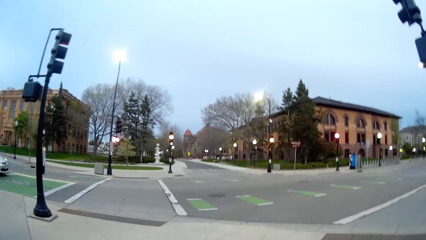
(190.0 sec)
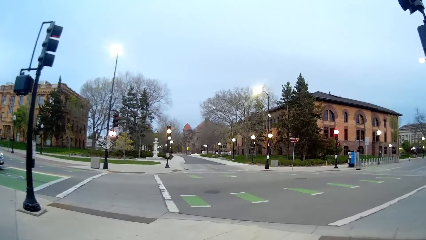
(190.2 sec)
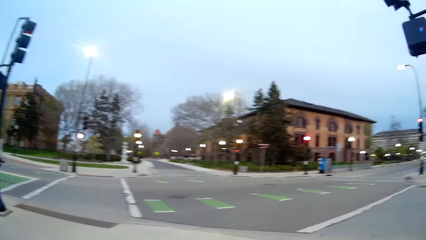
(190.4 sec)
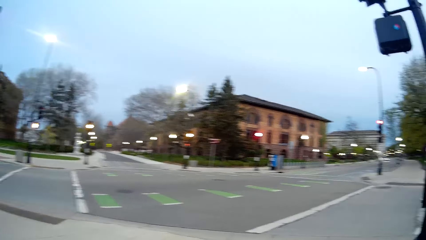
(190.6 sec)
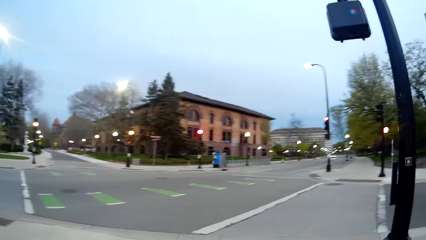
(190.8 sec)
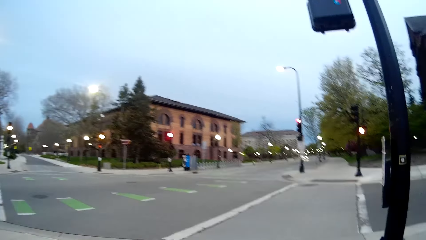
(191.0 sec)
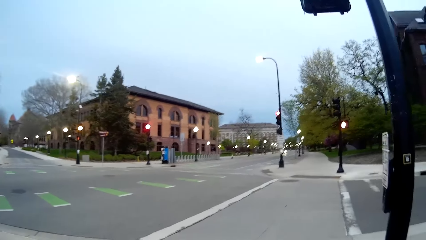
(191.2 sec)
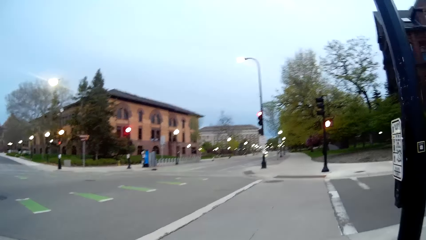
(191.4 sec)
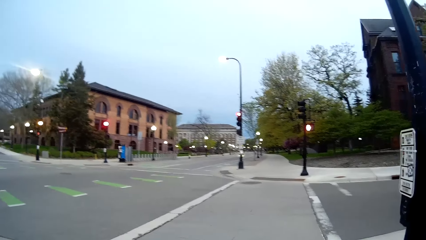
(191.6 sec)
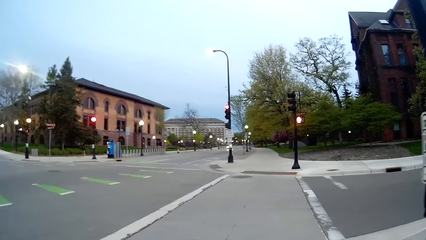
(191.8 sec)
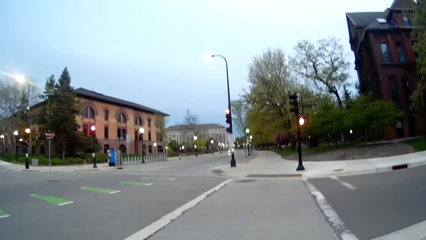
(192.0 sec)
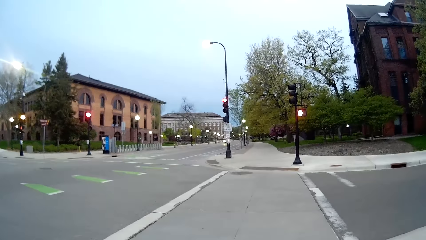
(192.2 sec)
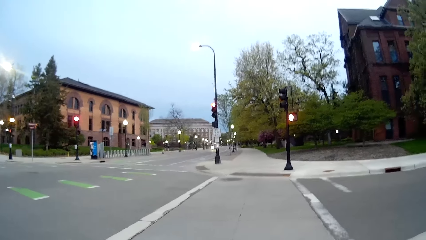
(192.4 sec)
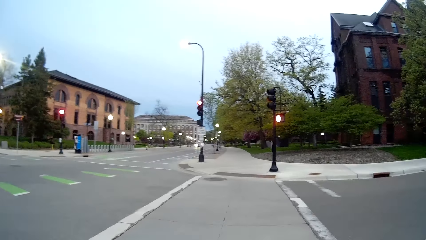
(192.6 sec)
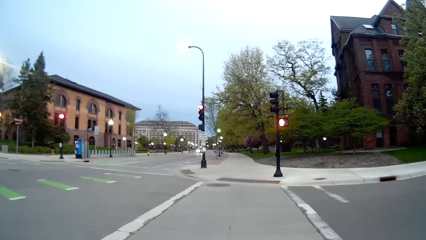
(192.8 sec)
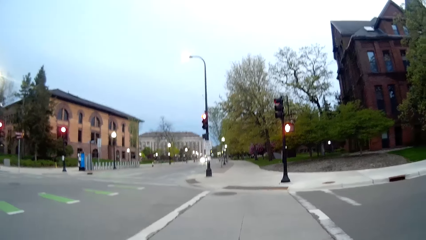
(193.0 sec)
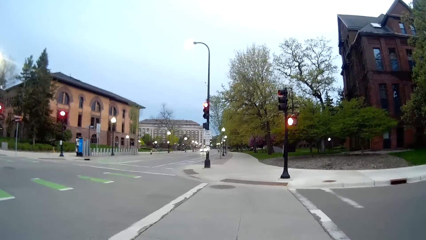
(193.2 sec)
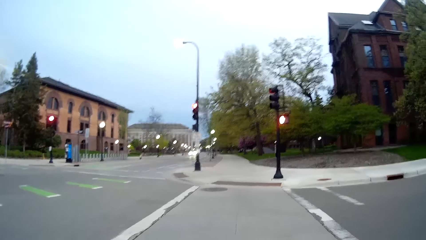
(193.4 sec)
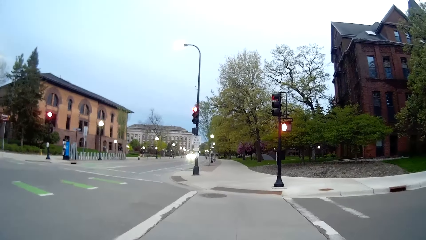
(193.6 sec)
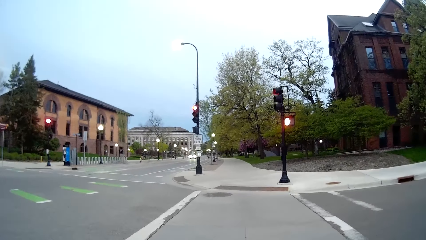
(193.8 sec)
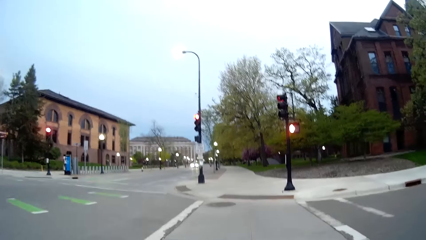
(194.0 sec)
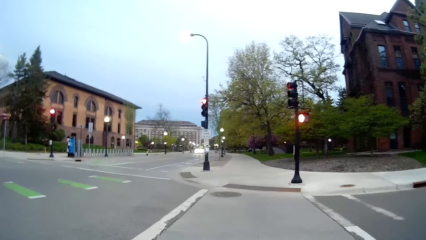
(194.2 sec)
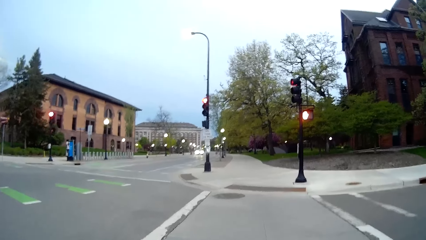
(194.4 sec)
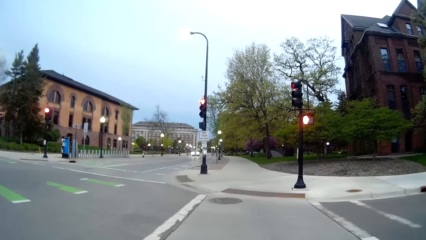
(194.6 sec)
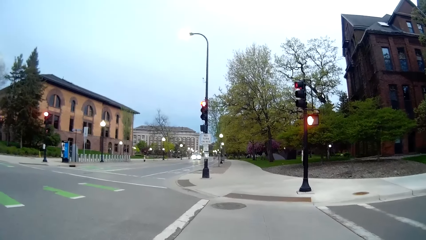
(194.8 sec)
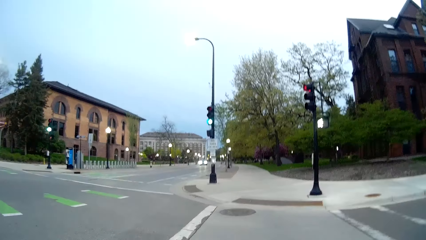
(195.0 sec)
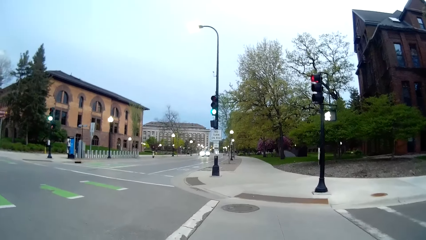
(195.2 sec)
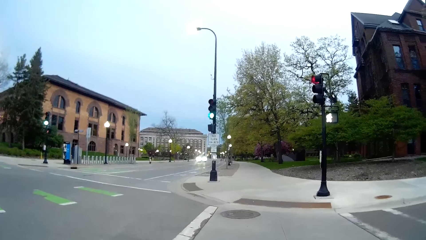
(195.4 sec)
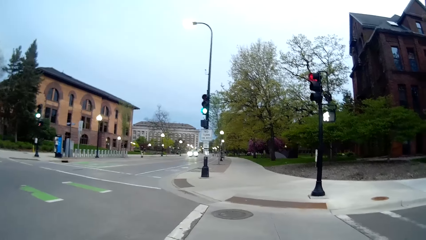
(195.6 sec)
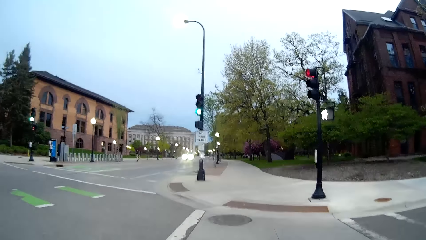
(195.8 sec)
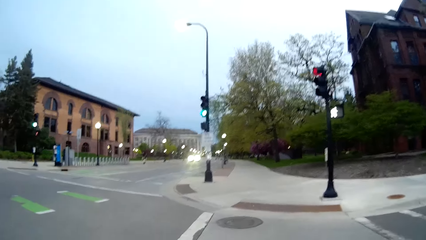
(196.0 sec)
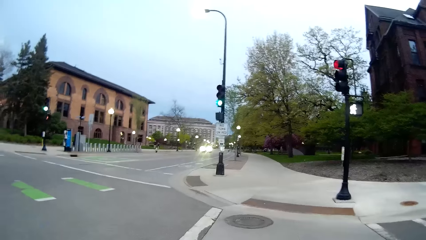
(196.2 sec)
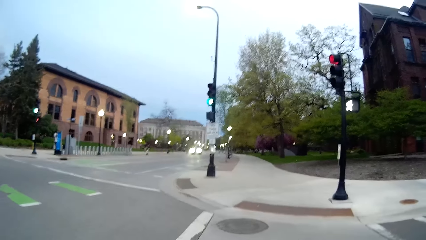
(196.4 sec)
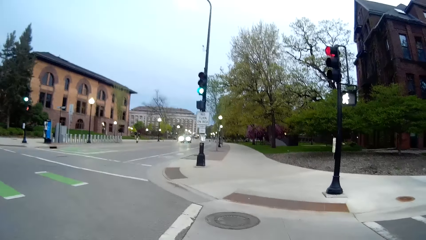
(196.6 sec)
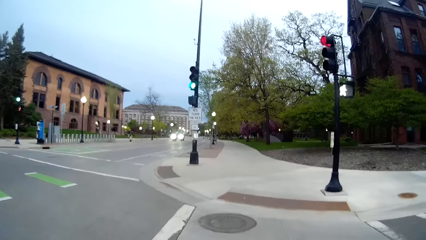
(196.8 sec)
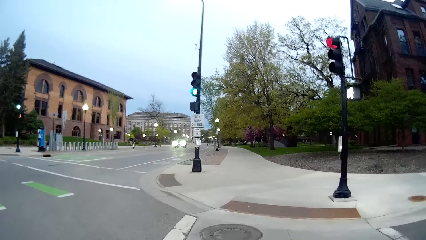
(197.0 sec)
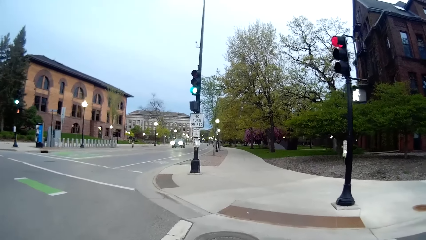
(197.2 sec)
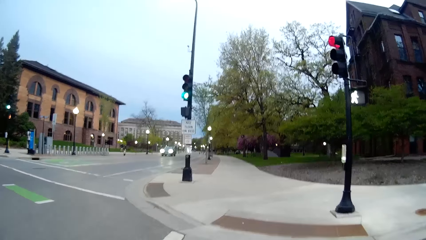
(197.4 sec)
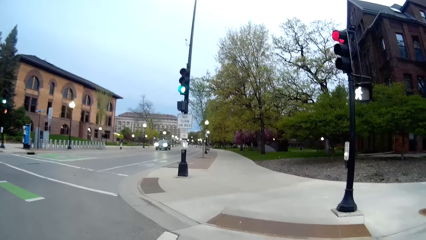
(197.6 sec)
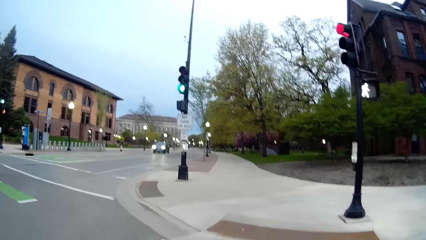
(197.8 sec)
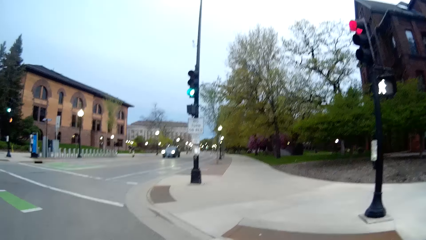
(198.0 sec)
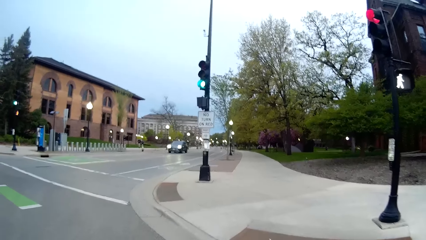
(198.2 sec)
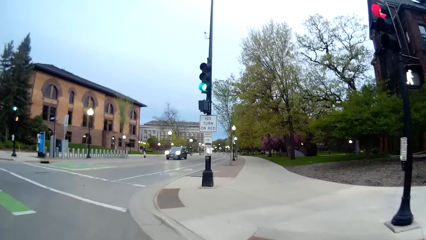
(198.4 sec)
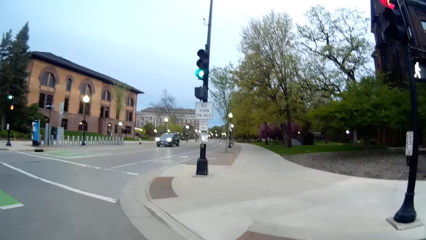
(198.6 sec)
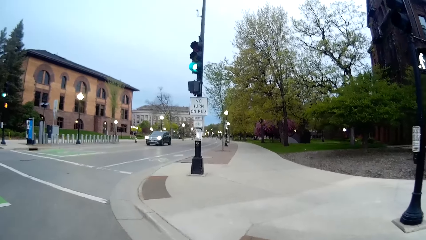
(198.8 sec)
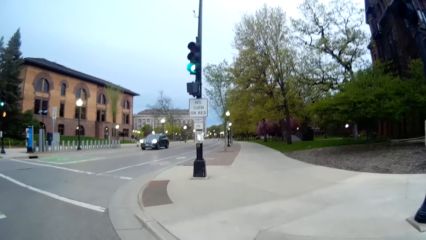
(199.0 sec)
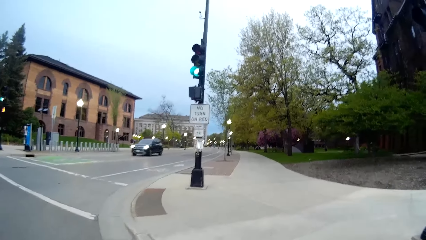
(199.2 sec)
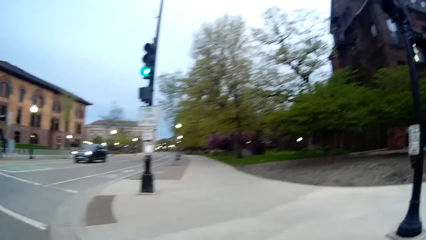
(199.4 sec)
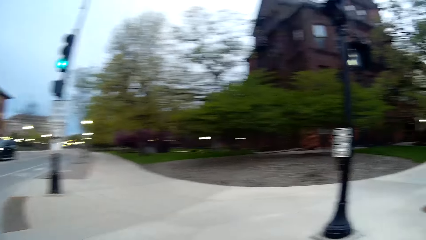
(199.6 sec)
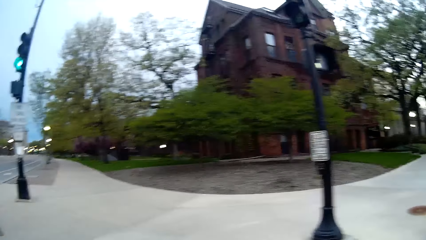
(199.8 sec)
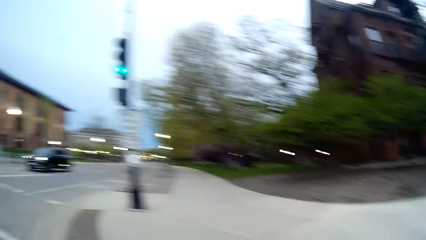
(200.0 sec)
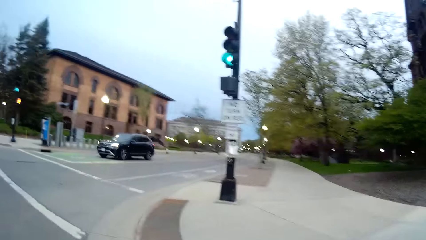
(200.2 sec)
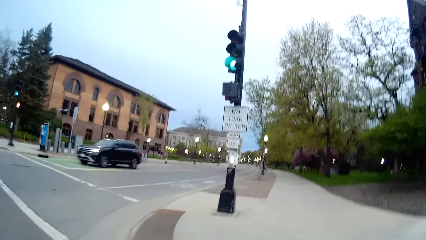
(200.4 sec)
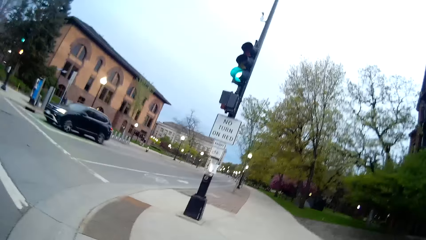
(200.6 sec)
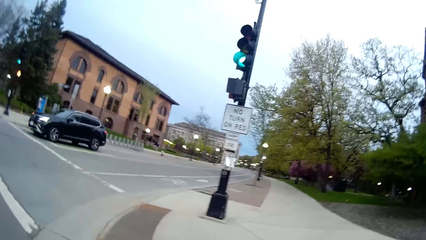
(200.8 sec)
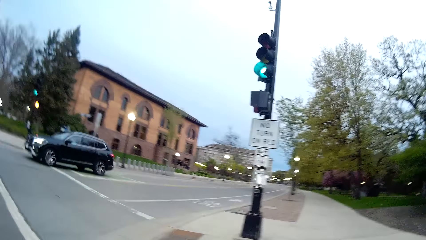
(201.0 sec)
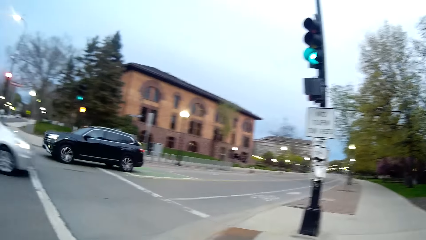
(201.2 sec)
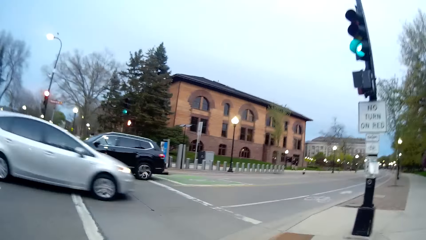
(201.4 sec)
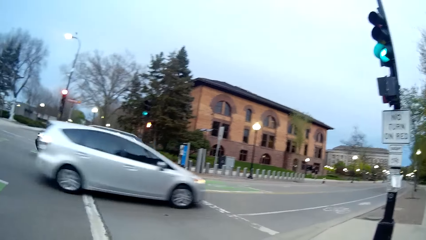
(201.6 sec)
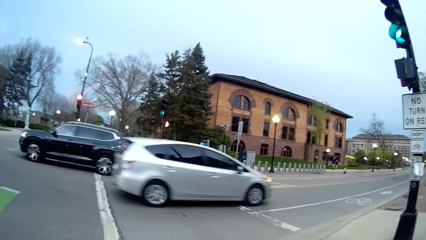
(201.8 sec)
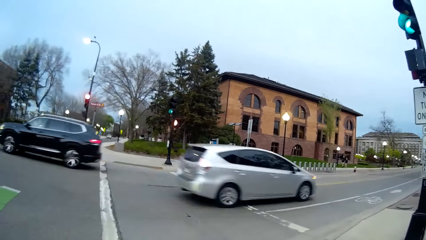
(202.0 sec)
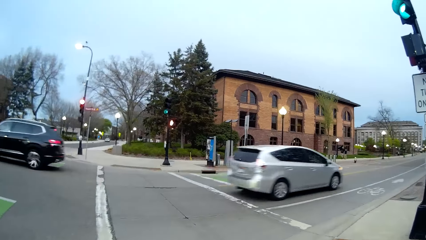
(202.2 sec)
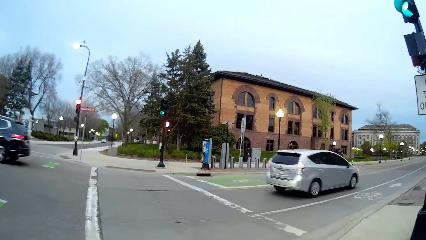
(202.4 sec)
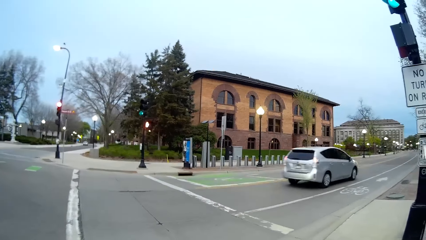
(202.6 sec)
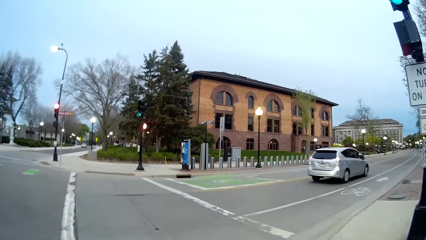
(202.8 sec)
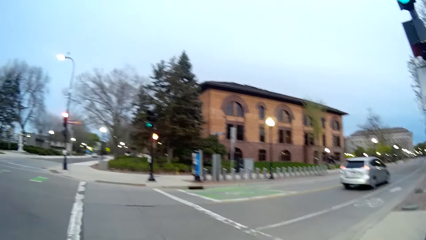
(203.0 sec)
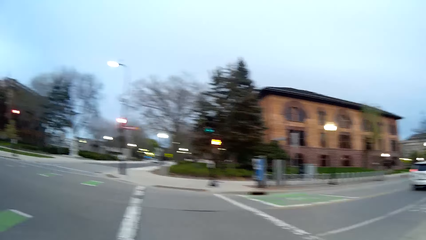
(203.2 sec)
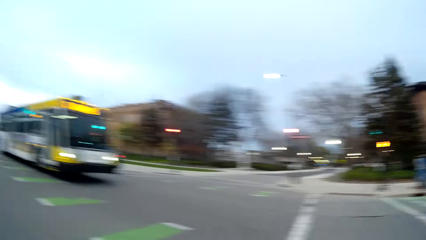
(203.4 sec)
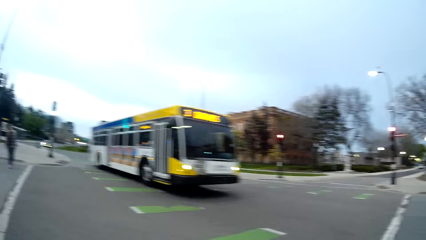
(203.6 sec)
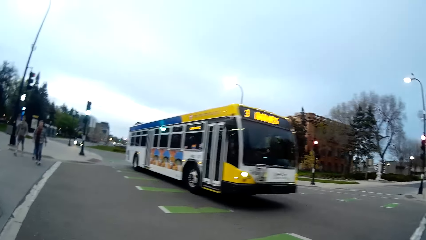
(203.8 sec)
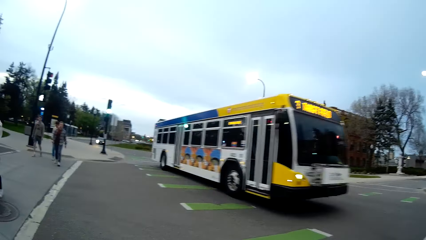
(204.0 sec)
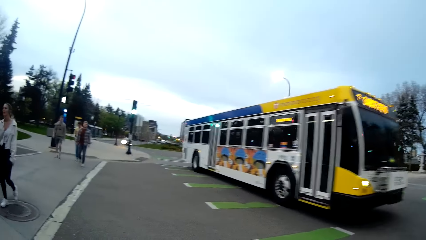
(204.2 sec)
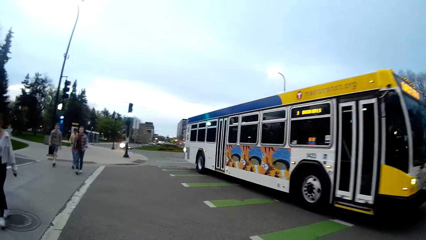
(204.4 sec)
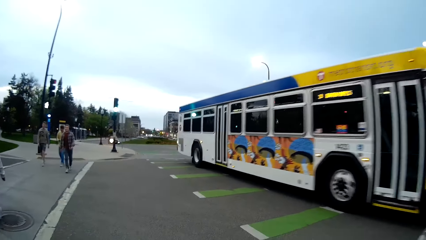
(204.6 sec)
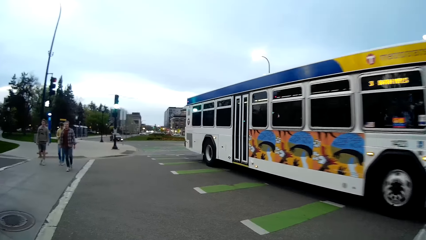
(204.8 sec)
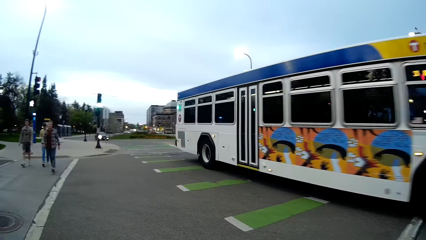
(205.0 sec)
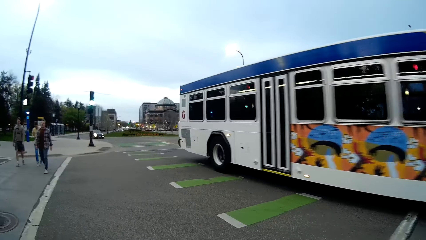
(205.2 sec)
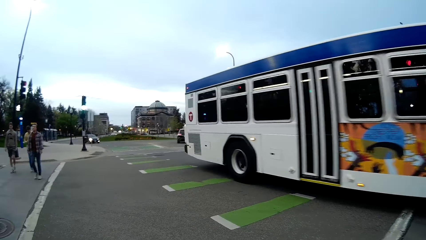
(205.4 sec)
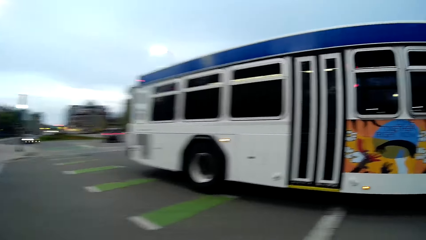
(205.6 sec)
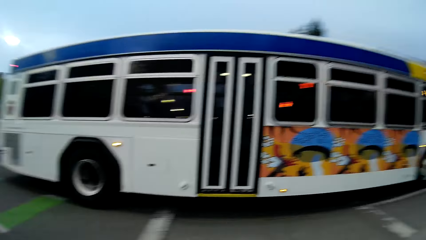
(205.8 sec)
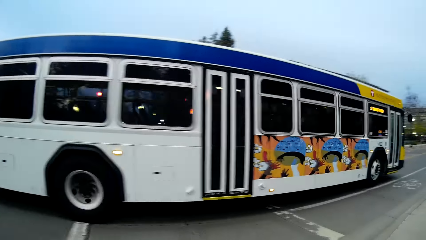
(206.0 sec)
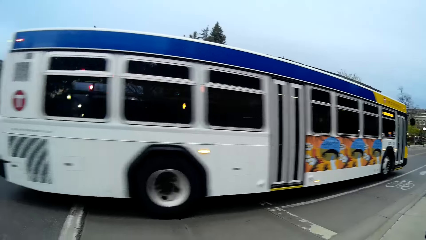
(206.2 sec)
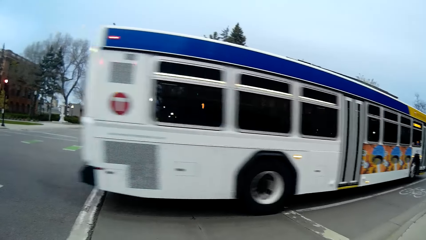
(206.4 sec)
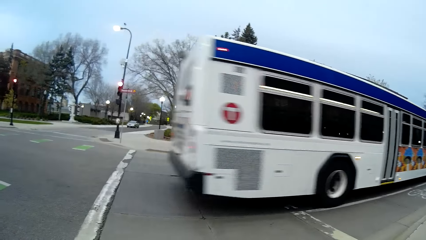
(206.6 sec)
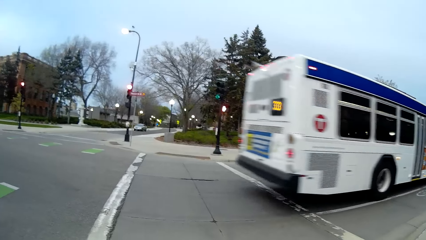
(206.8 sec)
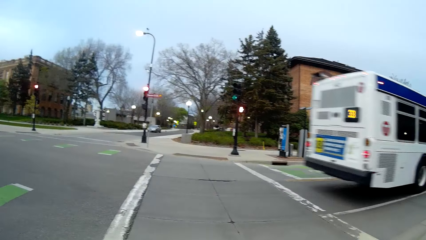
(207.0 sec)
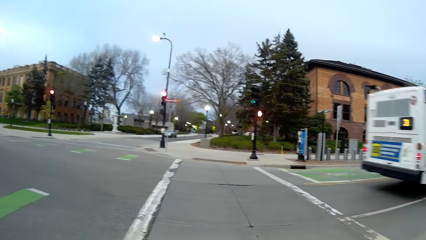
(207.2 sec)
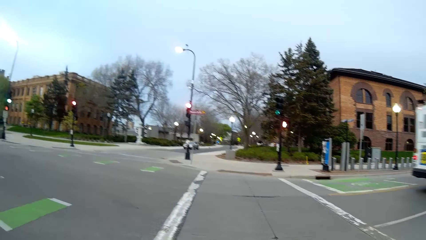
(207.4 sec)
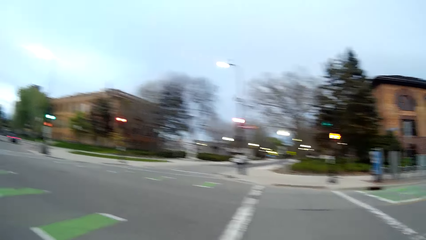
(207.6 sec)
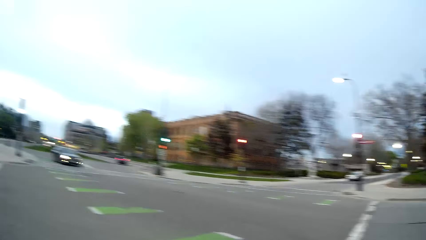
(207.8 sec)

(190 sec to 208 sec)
The camera wearer crosses the street with the woman. They walk on a pathway with the woman. They interact with the woman.
